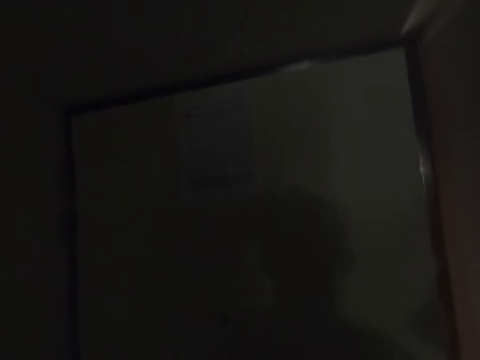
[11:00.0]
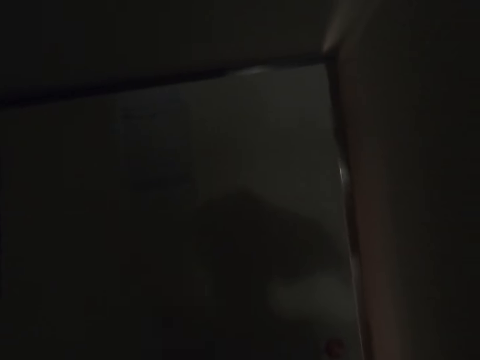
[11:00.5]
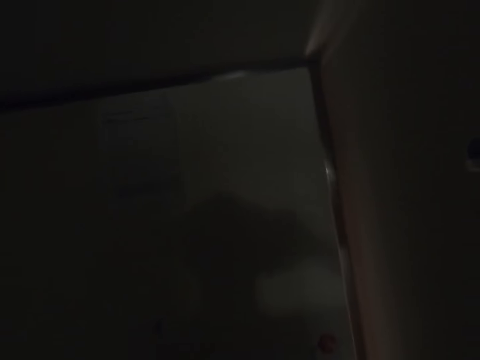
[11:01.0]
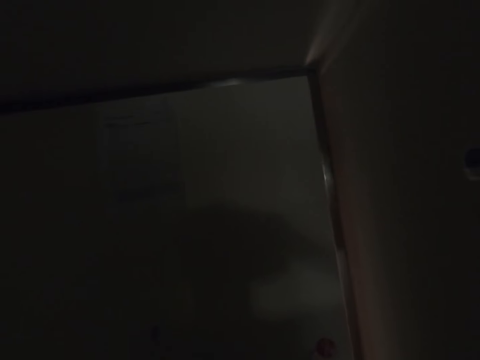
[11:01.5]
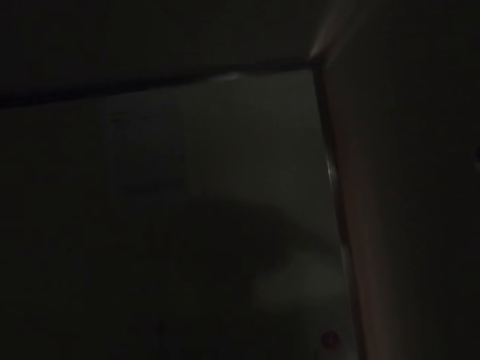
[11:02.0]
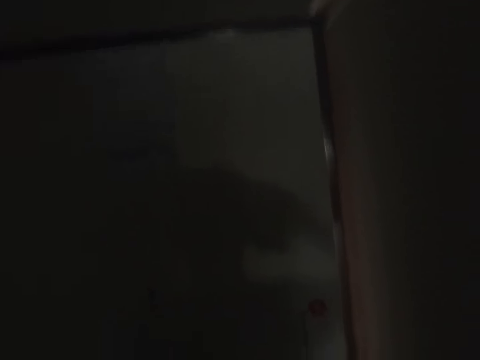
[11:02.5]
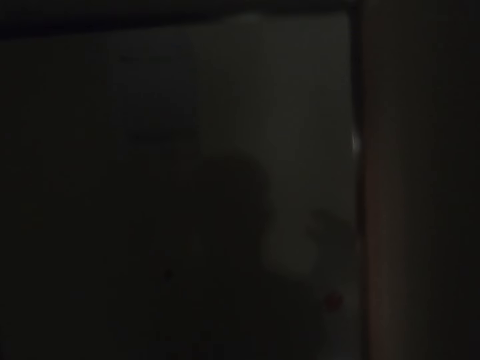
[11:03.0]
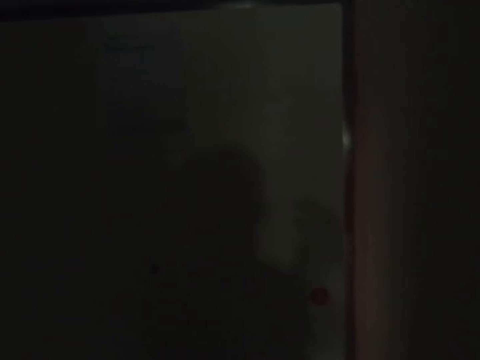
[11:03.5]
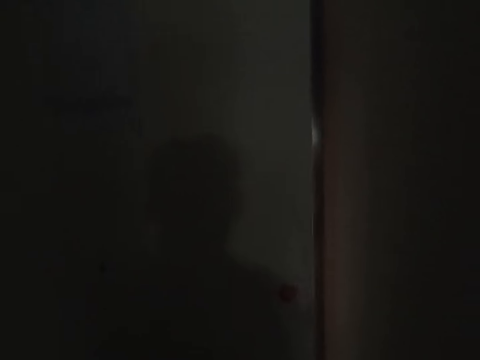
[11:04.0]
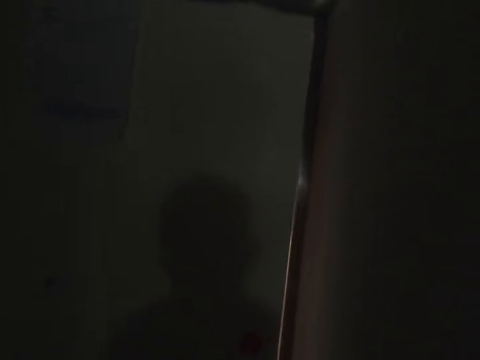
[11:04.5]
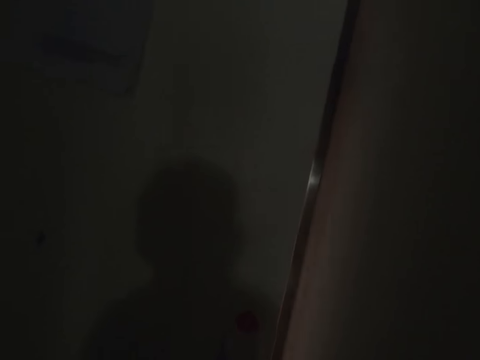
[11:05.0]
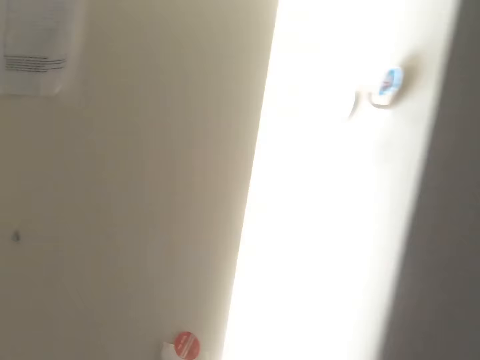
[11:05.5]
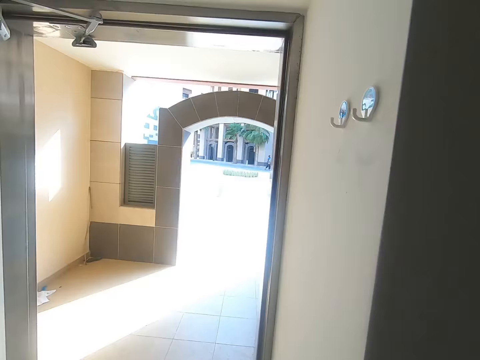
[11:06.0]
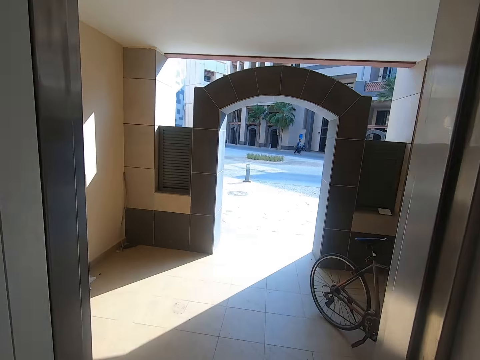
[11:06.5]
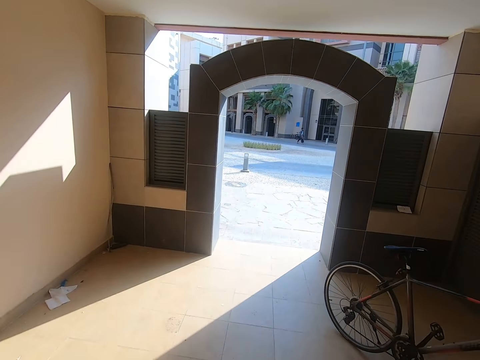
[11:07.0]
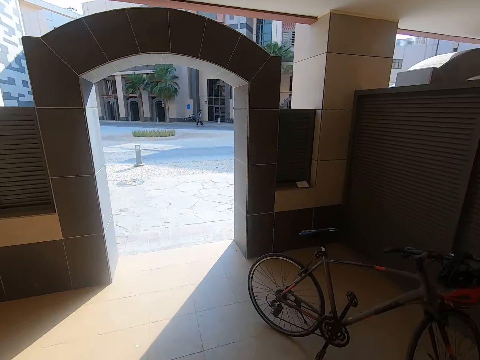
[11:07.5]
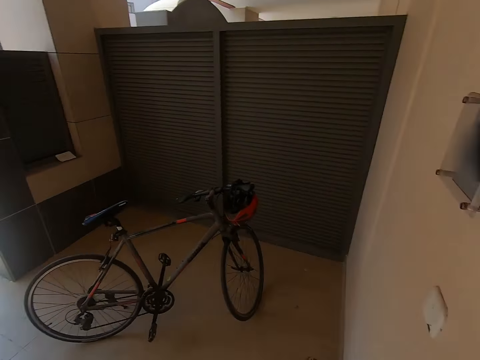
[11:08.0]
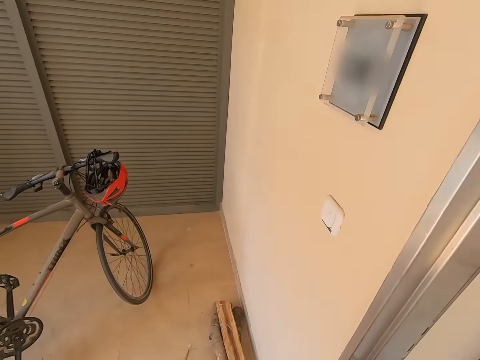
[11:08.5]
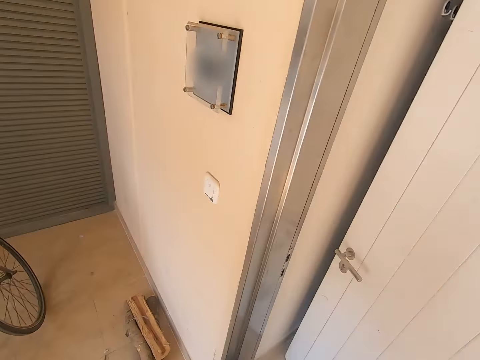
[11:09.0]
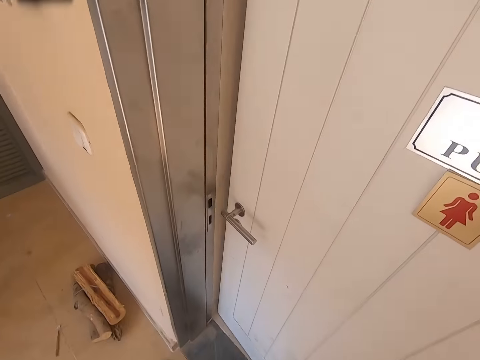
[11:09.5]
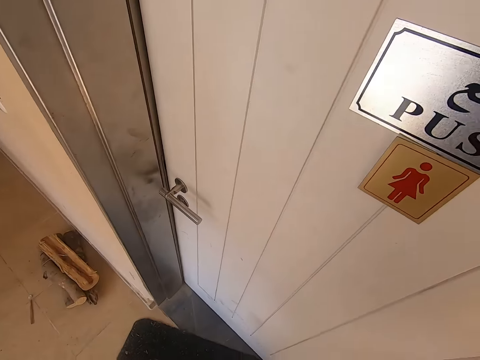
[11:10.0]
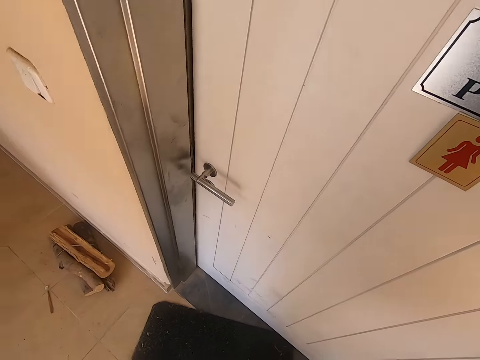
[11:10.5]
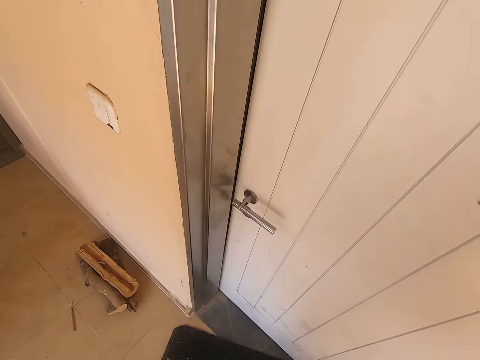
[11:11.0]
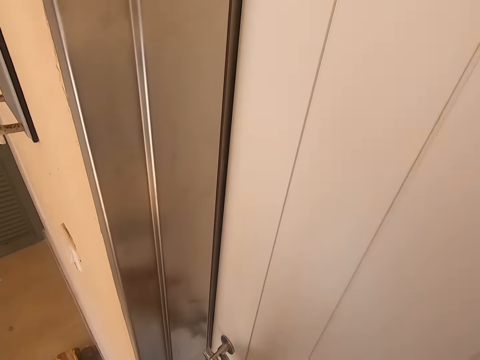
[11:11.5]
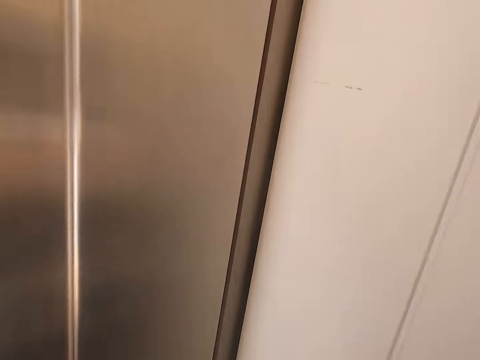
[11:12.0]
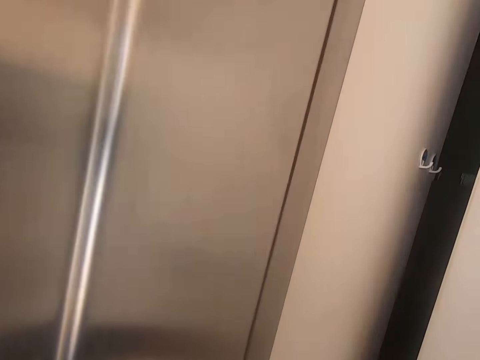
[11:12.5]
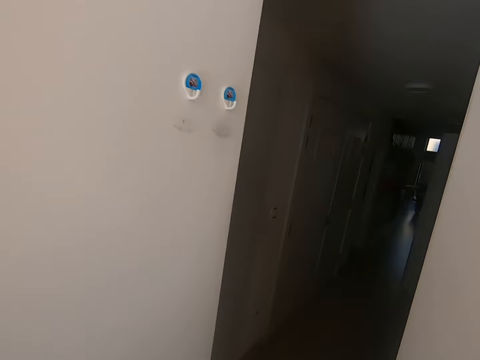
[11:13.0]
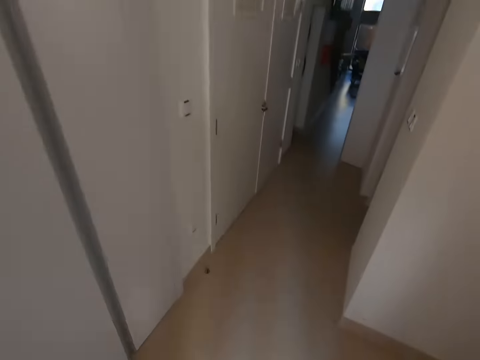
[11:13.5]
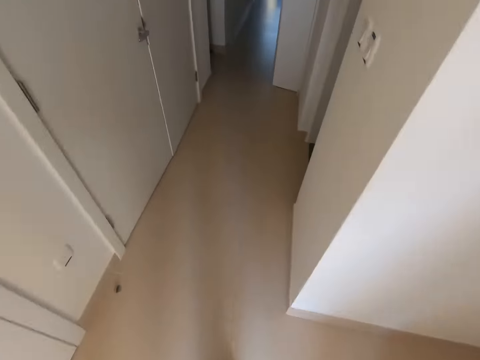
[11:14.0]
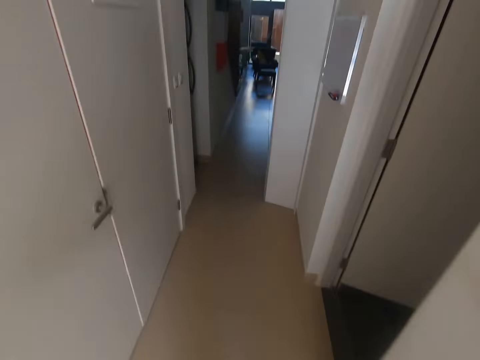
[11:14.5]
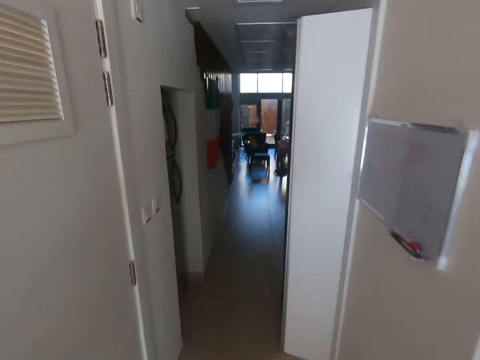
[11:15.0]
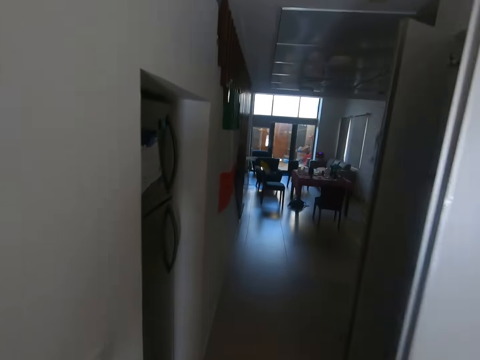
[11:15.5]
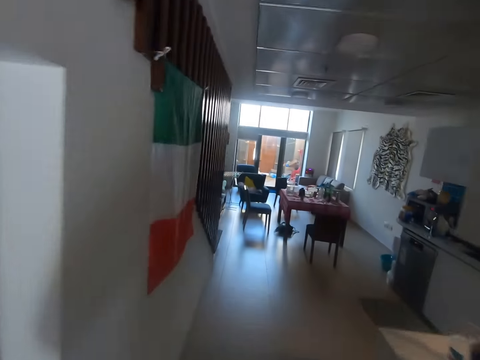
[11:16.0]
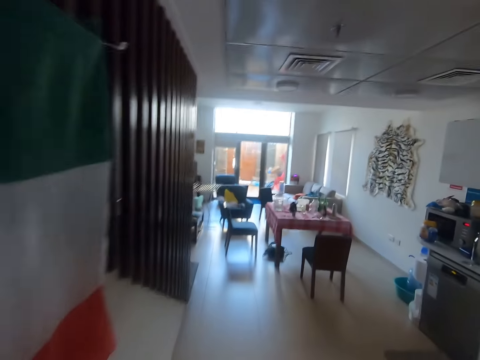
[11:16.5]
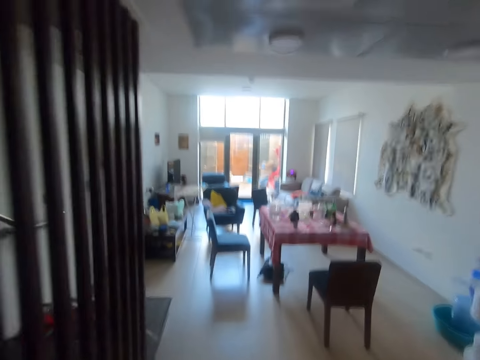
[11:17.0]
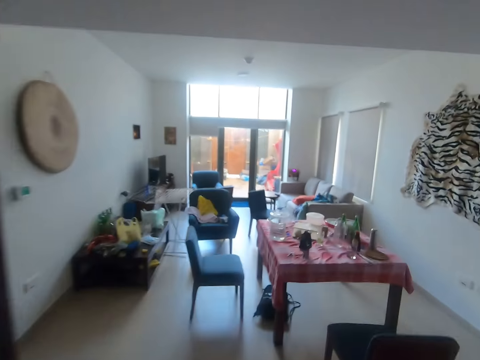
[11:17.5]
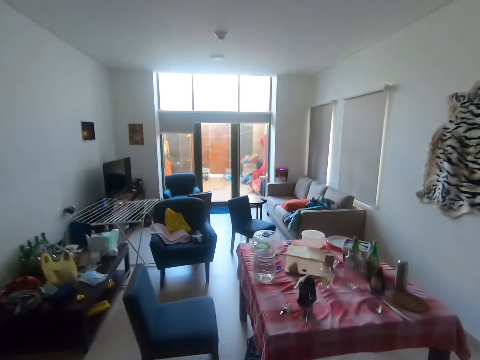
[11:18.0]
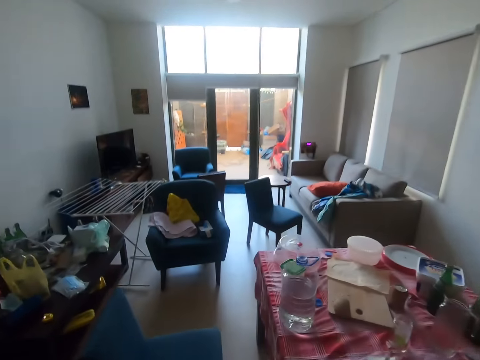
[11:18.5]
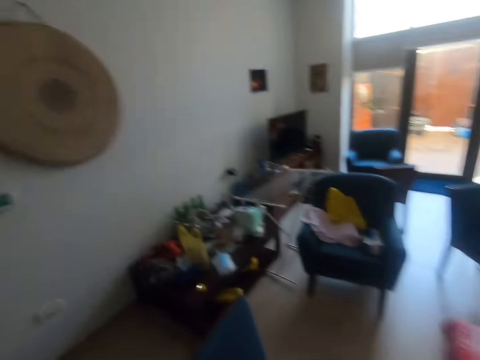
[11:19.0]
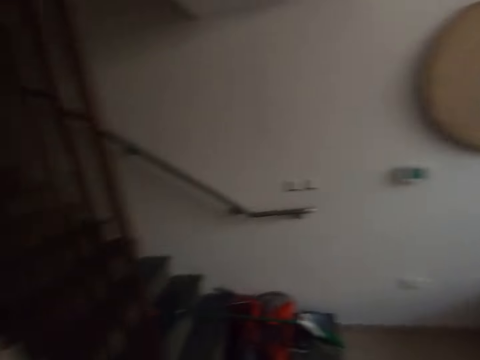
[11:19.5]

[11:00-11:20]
The camera wearer opens the main door. They close the main door. They open the main door. They walk in the house again.

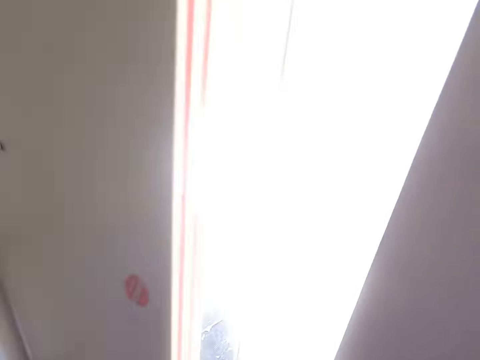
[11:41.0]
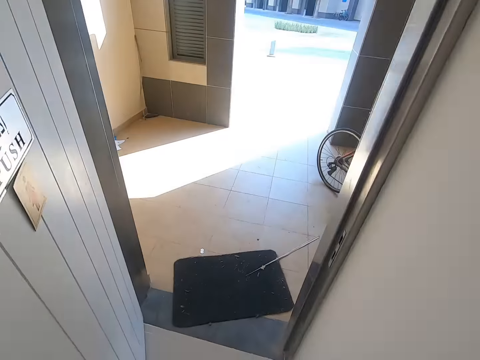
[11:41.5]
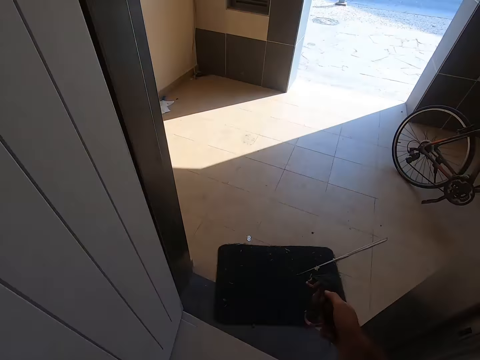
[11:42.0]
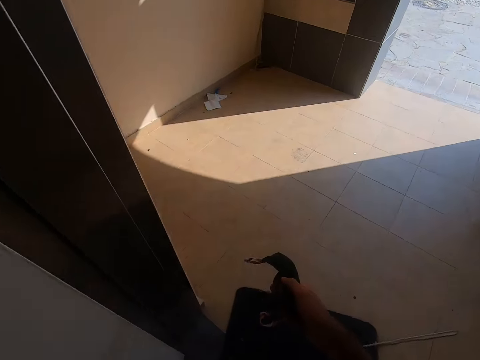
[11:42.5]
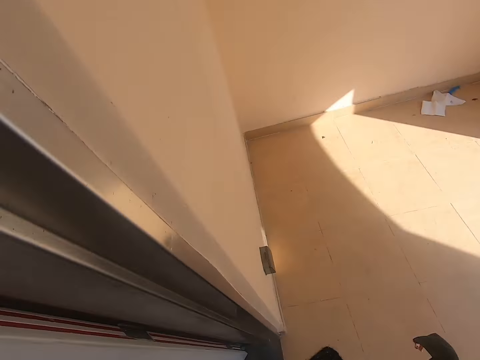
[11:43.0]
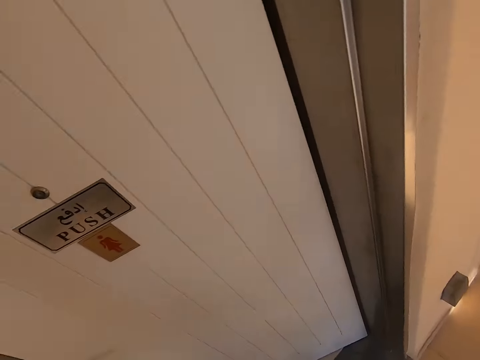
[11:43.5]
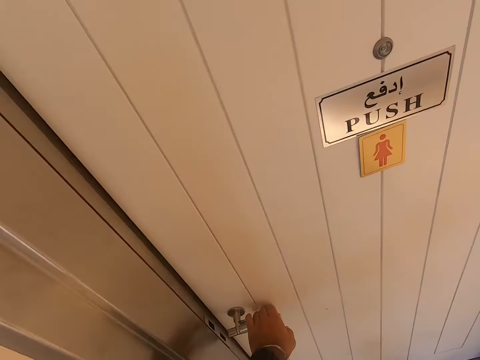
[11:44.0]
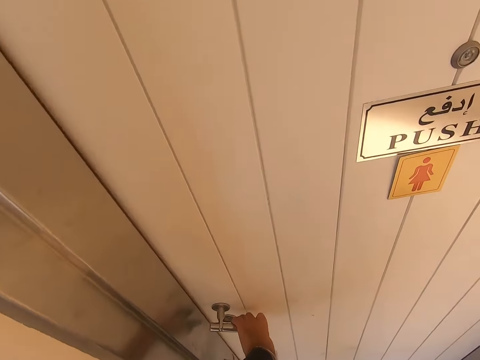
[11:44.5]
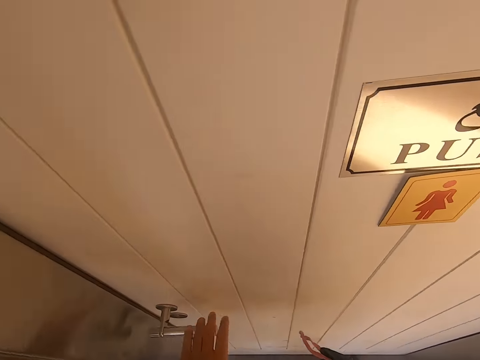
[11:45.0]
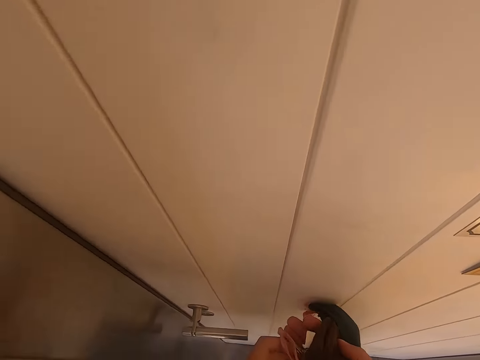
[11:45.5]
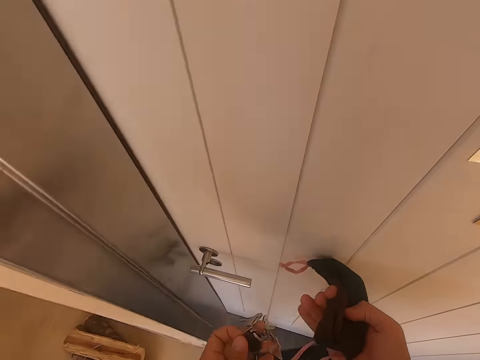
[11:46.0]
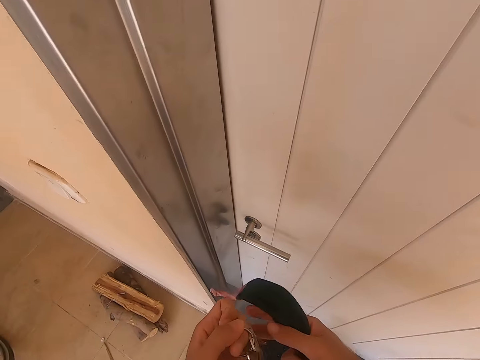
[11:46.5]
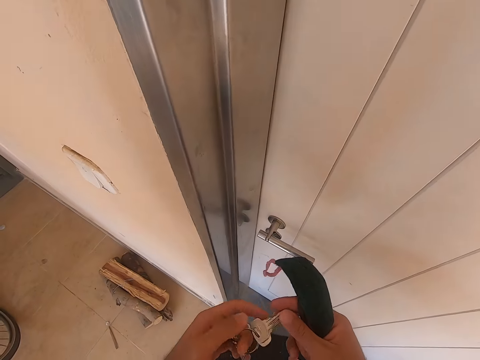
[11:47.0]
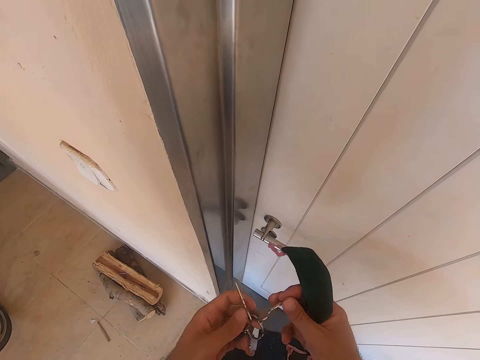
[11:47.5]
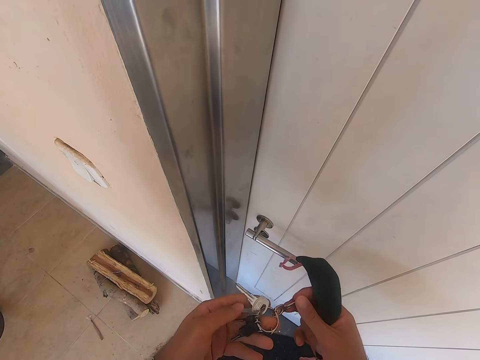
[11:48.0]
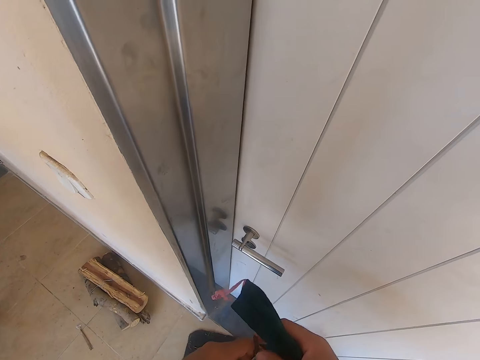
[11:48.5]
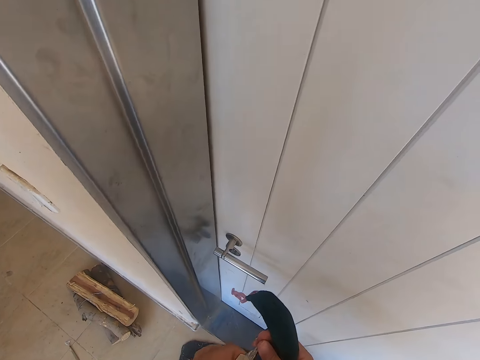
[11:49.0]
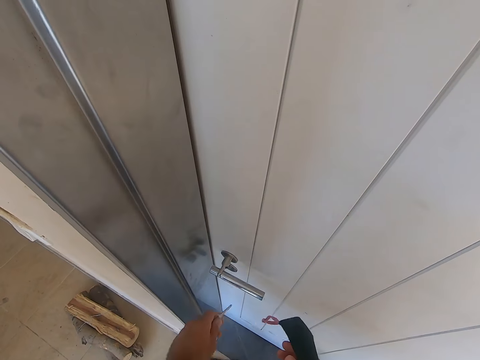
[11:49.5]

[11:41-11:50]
The camera wearer opens the main door. He holds a face mask on his right hand. He stares at the door keys on his hands. He holds the key.
